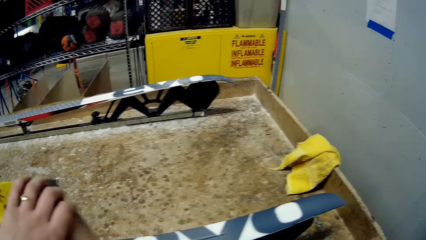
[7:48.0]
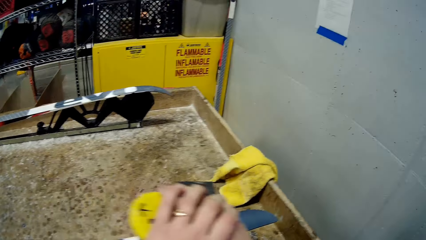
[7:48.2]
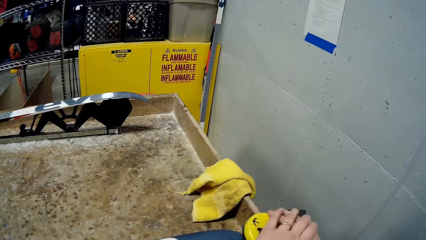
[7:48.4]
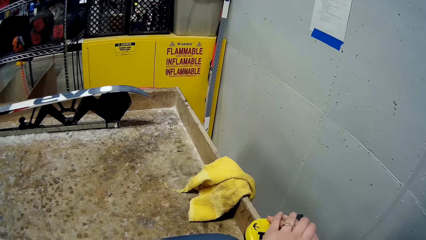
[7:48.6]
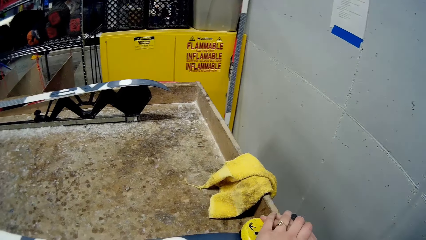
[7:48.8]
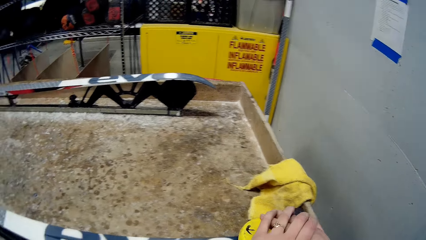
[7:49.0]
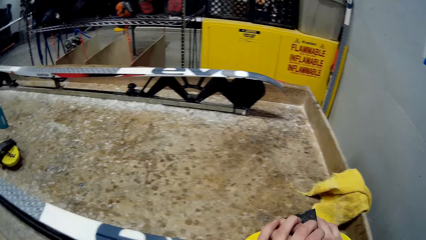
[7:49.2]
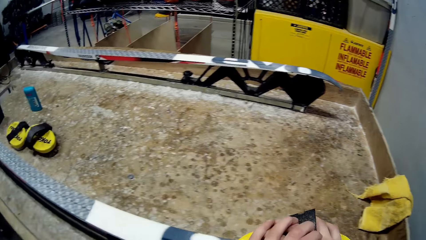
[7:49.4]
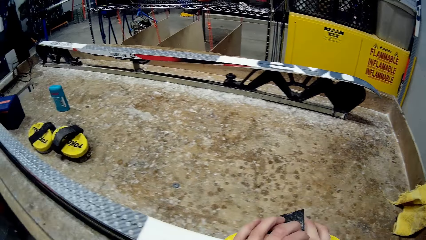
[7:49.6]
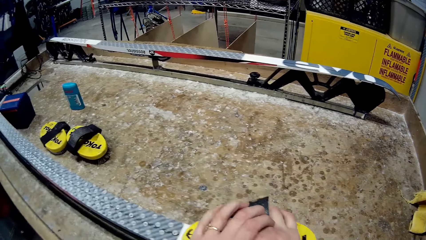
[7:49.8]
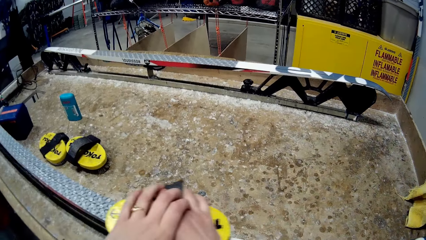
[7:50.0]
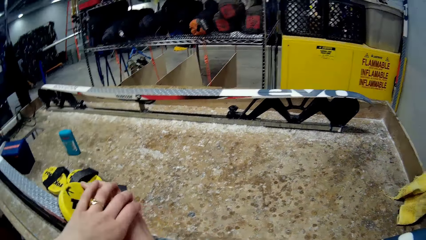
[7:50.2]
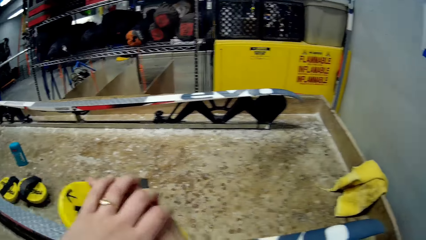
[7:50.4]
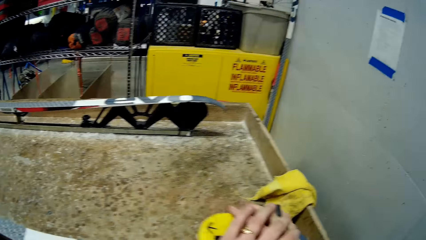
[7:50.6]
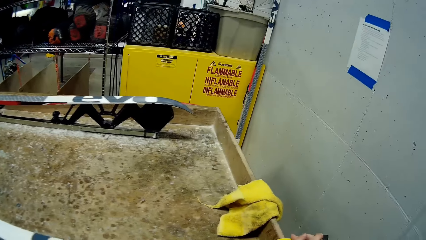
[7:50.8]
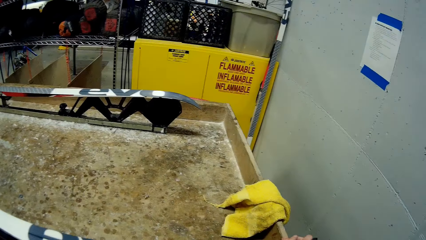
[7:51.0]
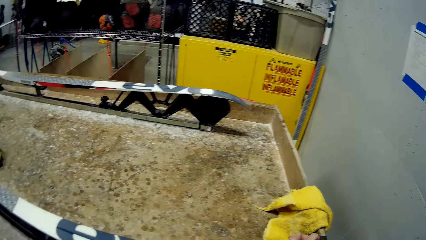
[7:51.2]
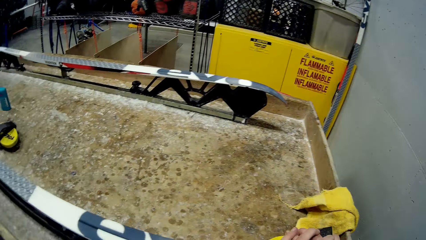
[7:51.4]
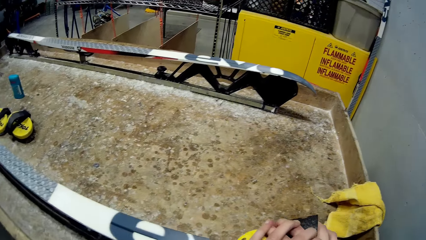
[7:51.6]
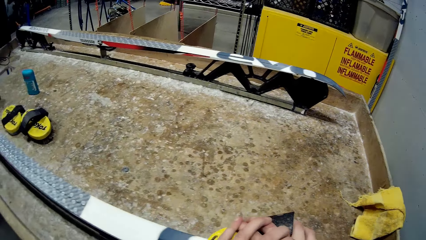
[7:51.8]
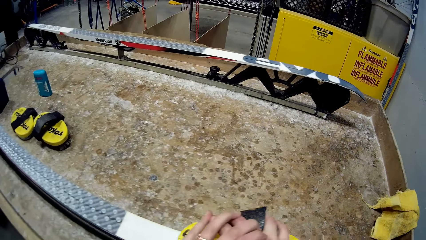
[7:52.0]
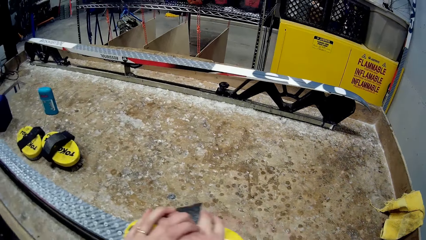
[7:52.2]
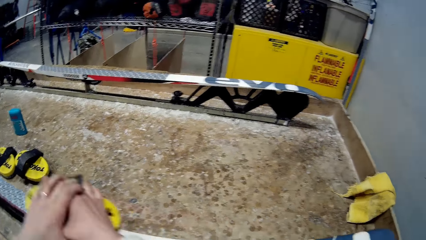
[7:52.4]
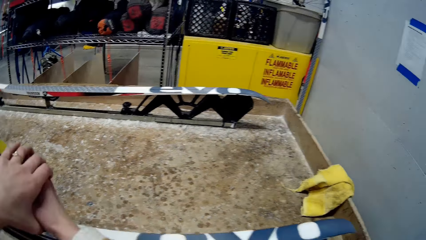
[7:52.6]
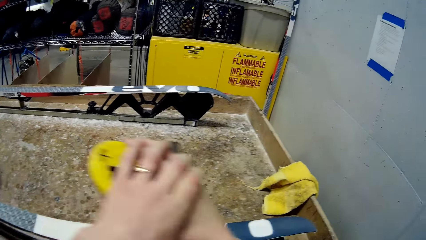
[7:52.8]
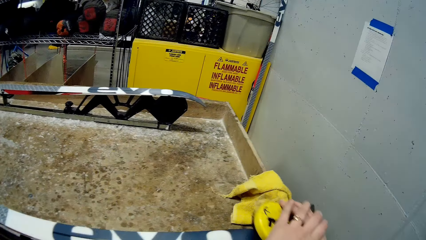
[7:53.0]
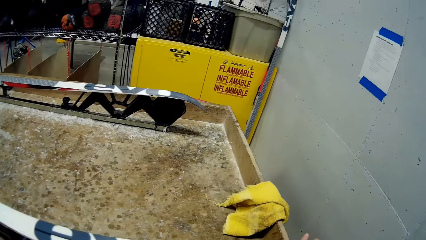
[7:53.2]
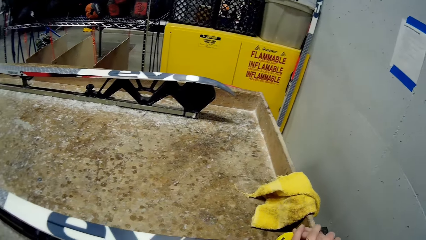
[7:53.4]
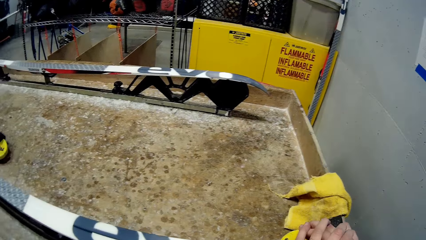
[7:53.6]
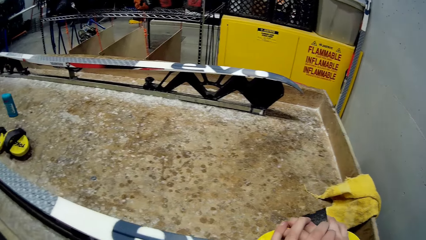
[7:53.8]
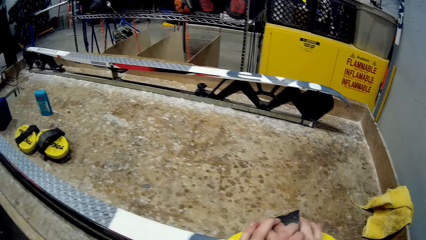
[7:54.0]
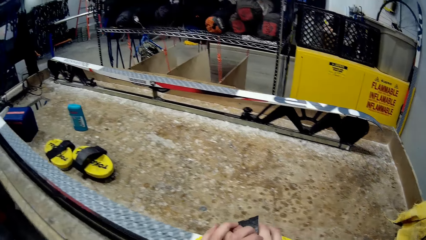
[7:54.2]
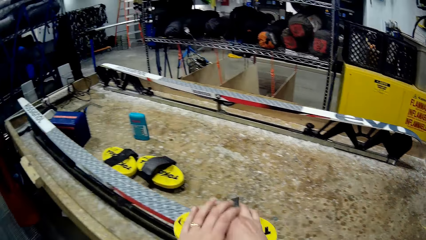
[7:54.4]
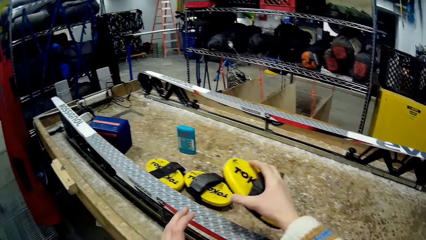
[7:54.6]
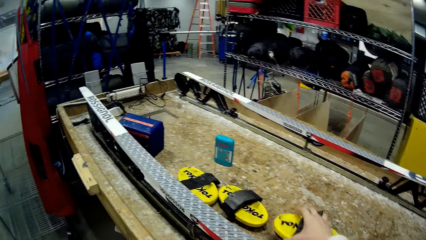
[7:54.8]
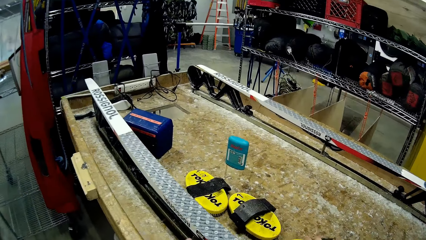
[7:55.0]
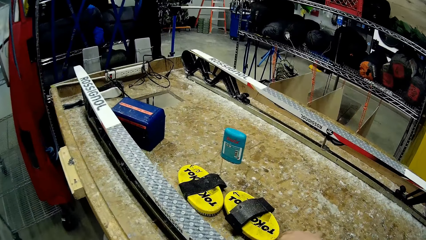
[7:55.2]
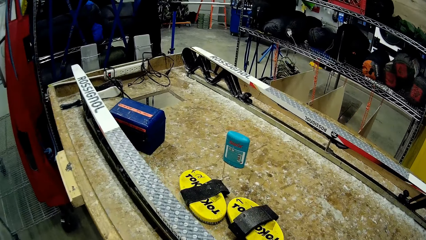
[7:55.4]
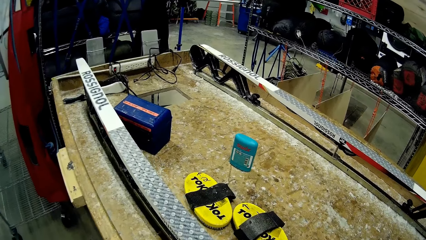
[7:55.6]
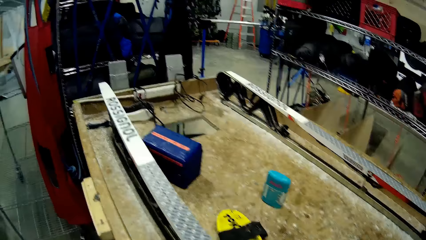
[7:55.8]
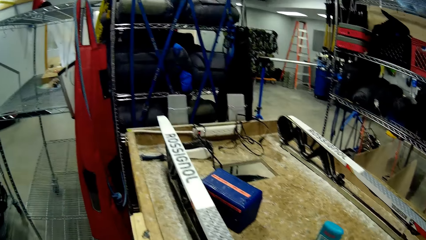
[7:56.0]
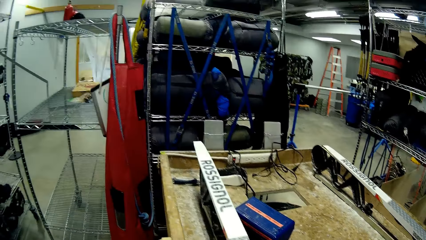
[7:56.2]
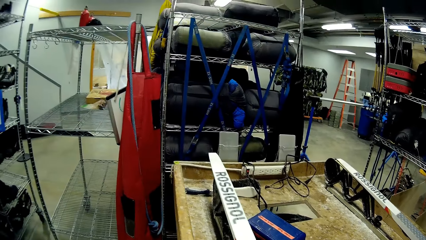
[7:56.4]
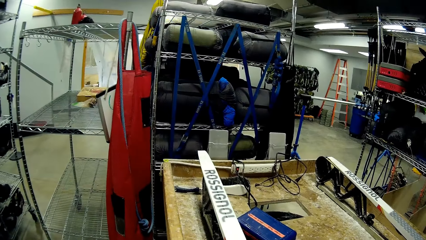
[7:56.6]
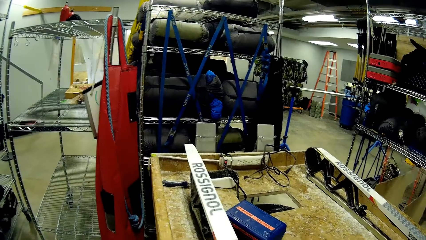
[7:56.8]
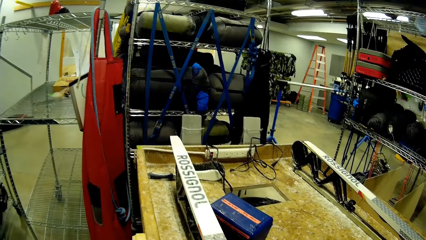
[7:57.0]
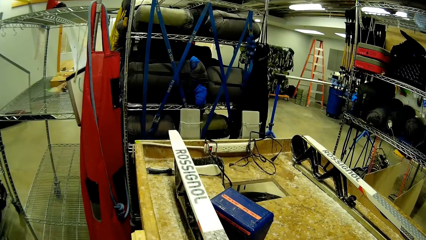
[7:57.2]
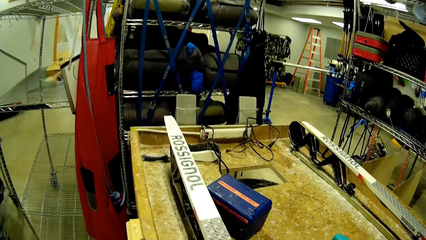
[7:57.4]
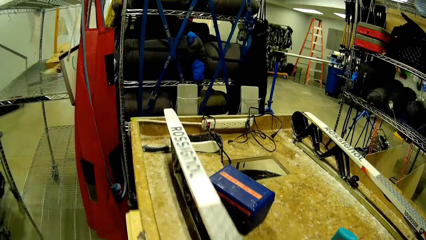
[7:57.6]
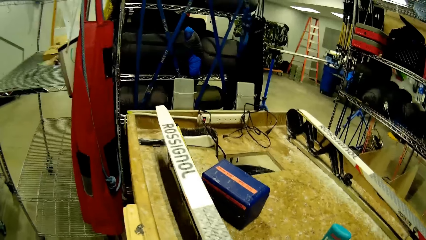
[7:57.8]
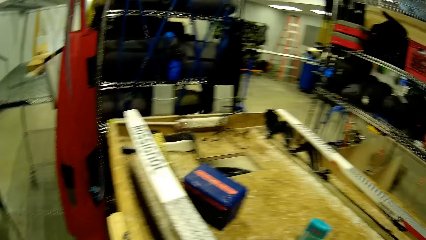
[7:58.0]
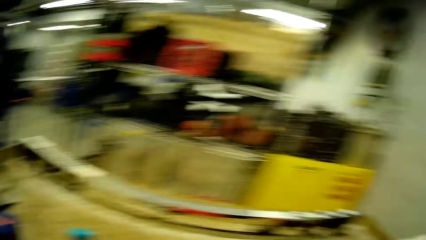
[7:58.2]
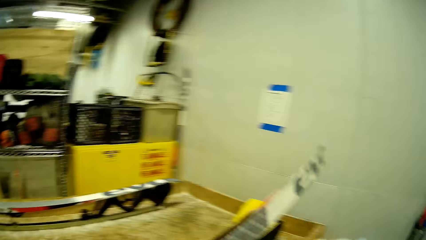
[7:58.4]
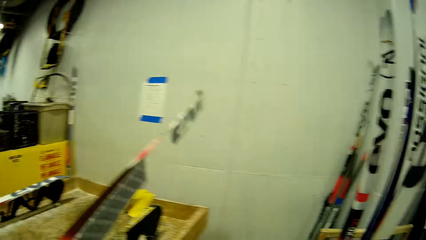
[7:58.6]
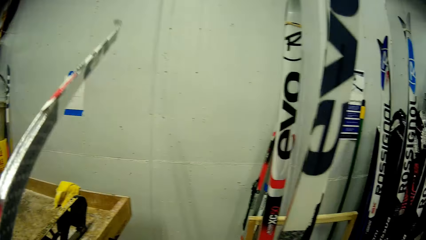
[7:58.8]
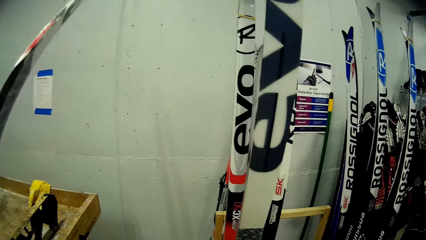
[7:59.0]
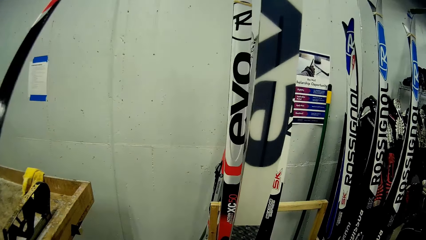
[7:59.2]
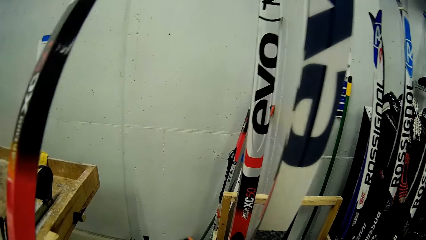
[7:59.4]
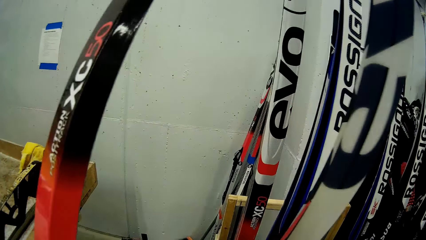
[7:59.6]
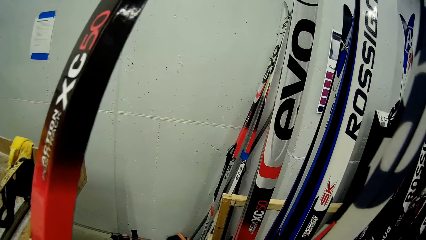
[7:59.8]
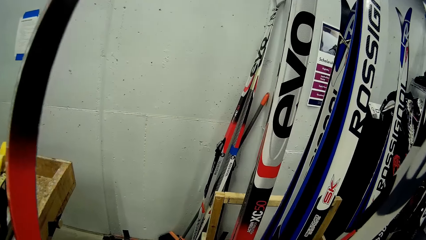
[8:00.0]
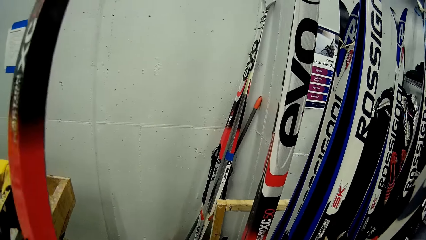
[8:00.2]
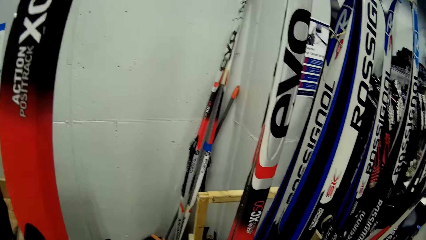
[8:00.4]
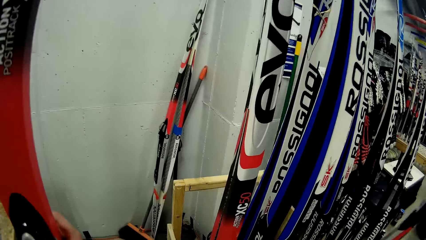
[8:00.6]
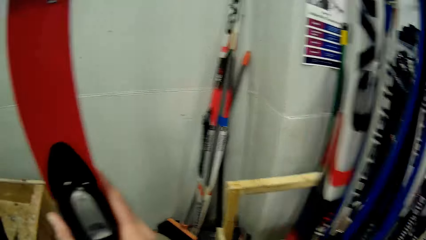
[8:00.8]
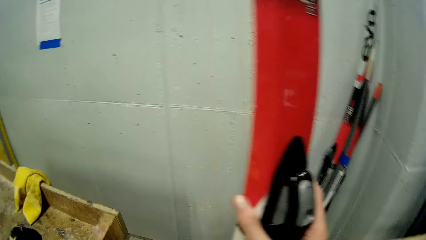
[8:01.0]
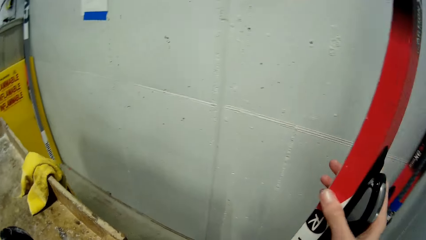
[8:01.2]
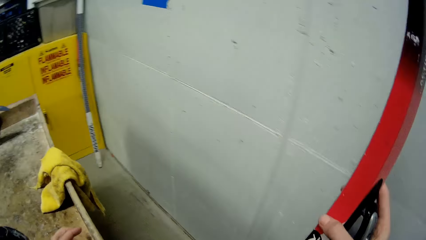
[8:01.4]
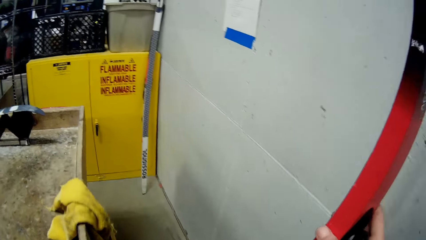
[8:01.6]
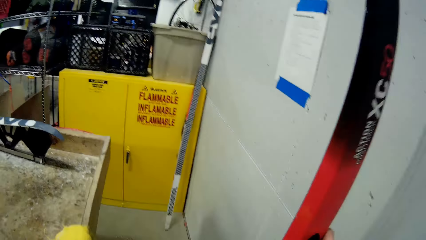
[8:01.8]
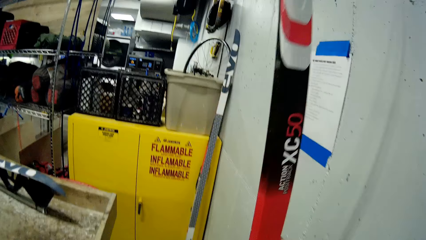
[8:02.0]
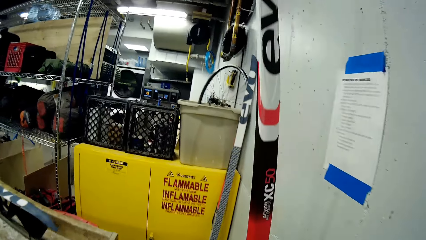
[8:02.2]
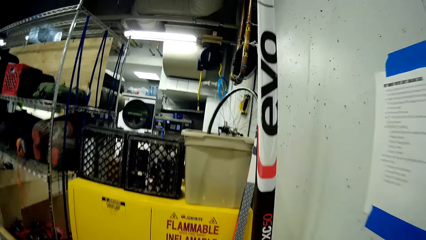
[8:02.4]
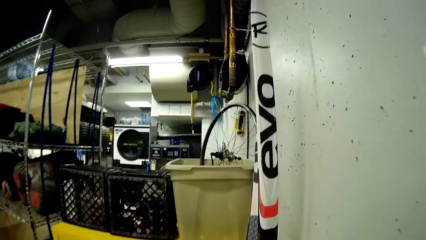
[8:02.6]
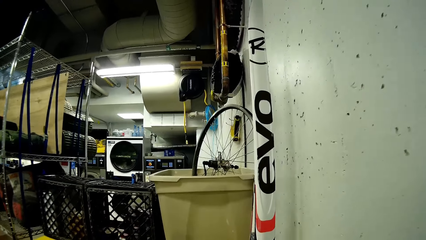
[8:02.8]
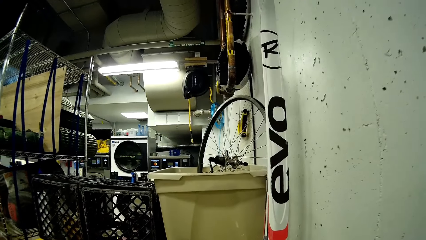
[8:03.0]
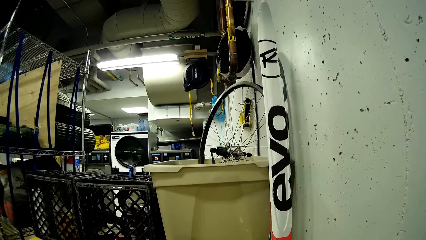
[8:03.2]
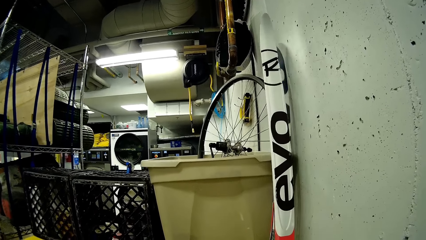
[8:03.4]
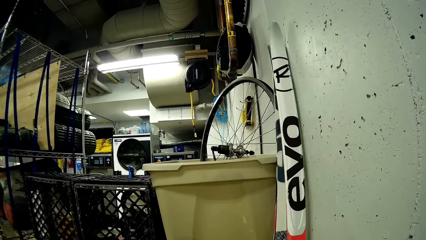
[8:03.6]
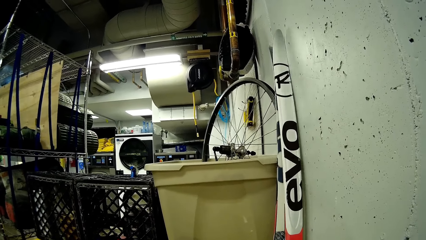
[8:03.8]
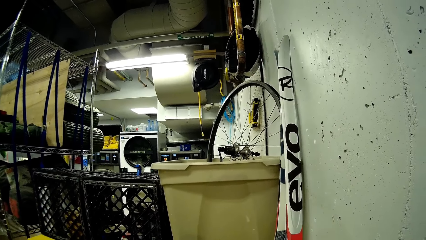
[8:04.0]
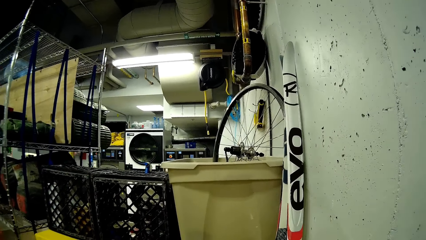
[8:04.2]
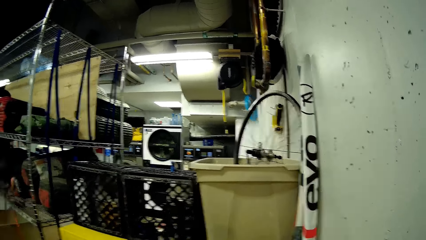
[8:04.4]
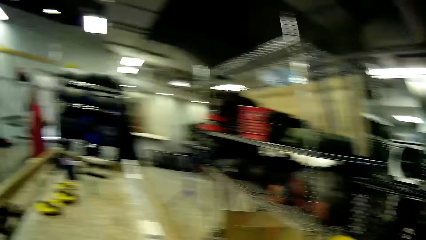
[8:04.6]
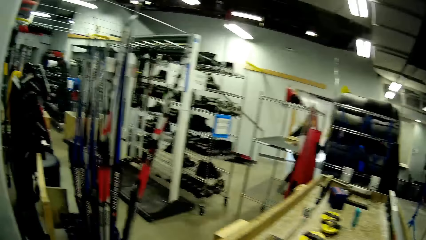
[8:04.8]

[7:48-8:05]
The camera wearer drops the brush on the table with her right hand. She stands for a while. She picks up the ski board from the stand. She carries the ski from the table with both hands. She turns around. She walks to a yellow cupboard. She drops the skis beside other skis on the wall.
